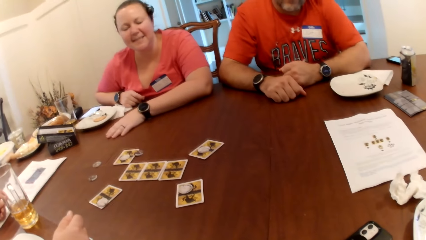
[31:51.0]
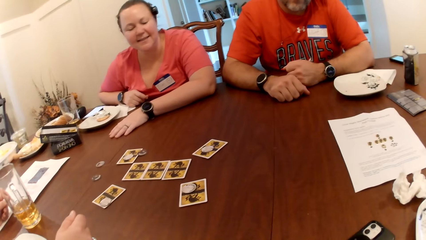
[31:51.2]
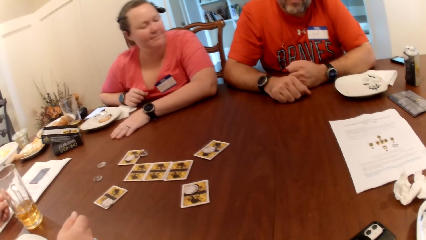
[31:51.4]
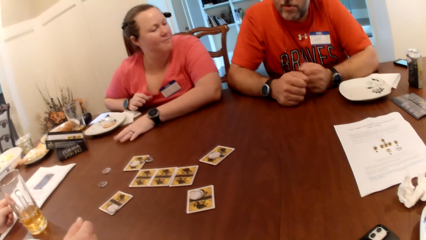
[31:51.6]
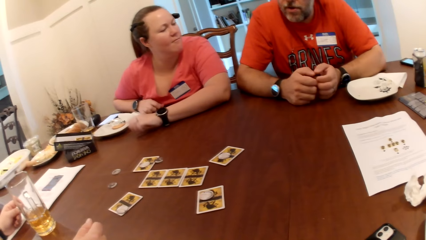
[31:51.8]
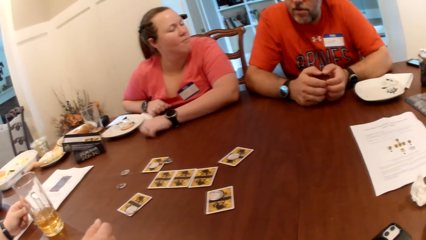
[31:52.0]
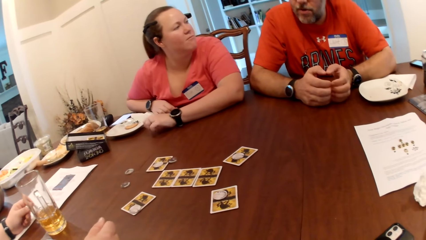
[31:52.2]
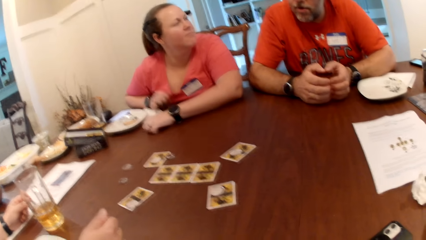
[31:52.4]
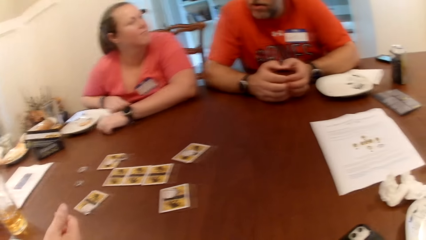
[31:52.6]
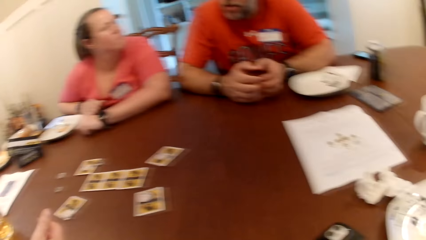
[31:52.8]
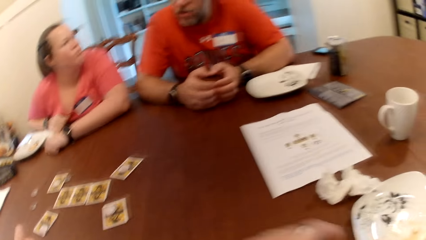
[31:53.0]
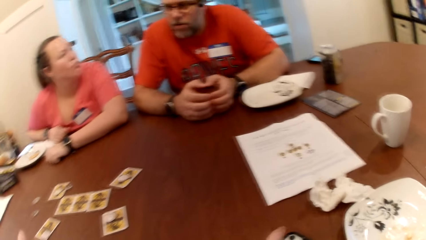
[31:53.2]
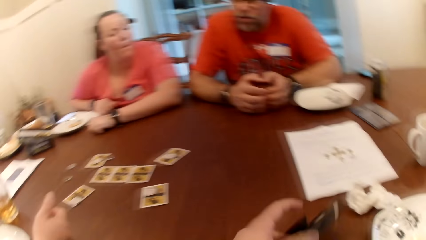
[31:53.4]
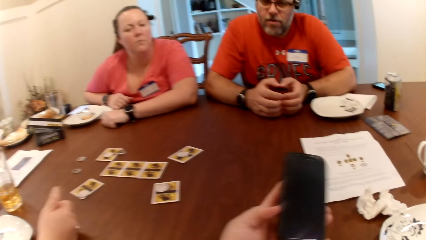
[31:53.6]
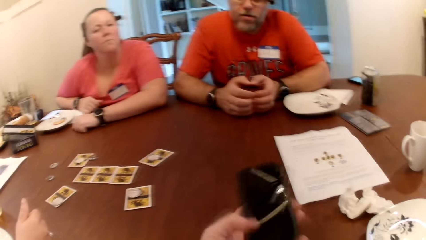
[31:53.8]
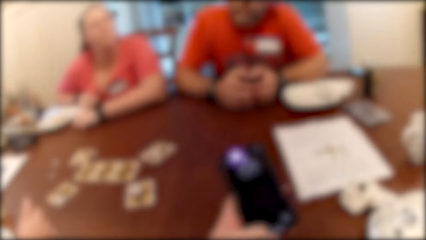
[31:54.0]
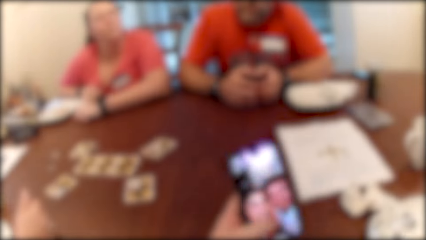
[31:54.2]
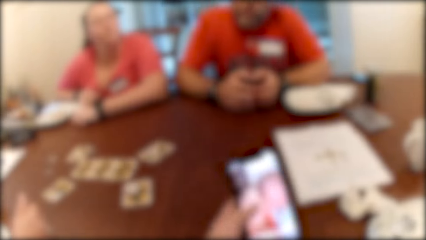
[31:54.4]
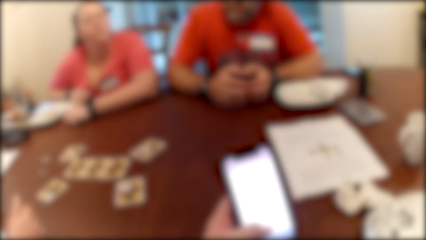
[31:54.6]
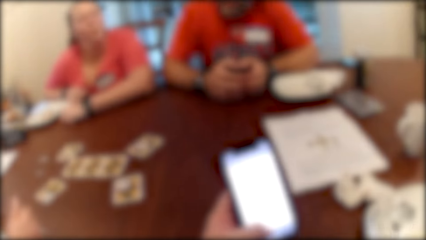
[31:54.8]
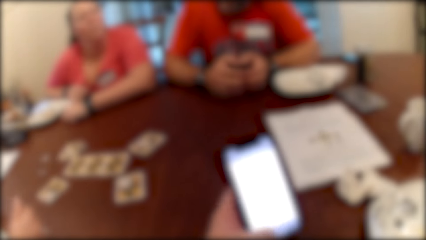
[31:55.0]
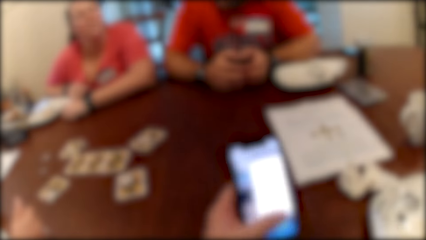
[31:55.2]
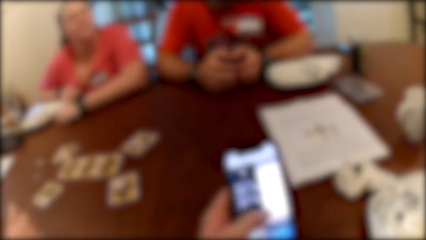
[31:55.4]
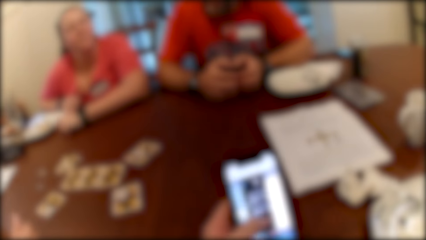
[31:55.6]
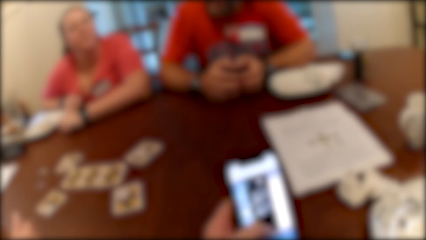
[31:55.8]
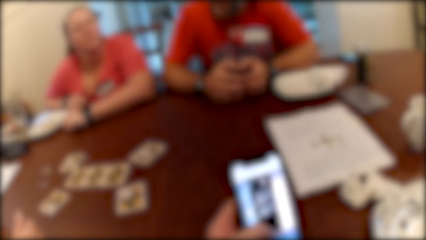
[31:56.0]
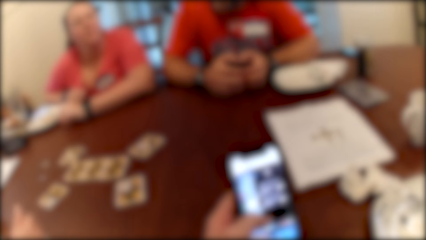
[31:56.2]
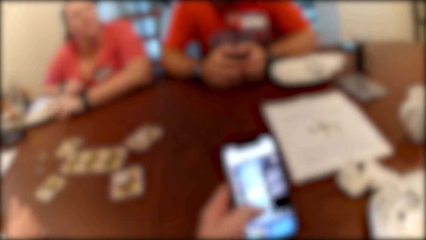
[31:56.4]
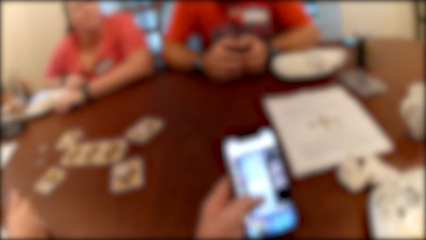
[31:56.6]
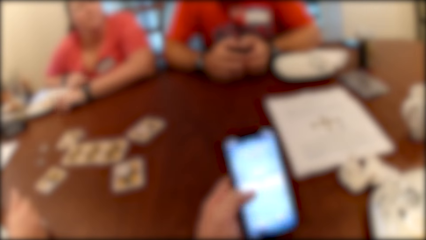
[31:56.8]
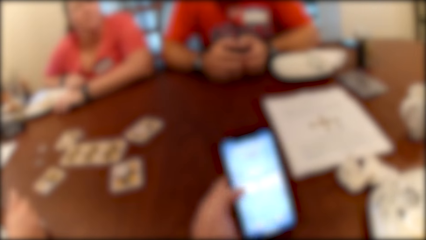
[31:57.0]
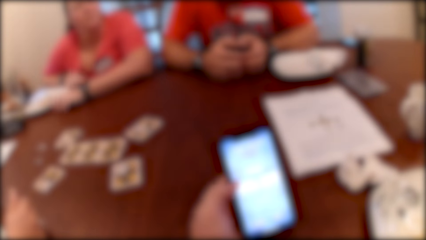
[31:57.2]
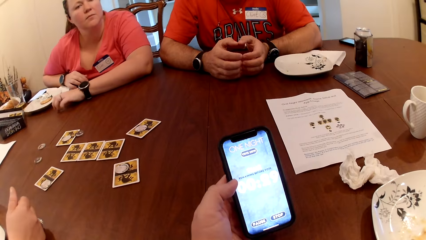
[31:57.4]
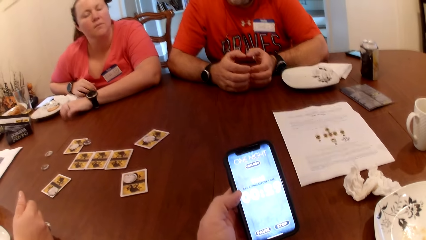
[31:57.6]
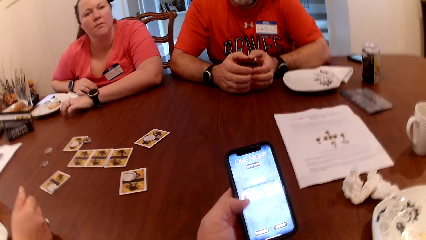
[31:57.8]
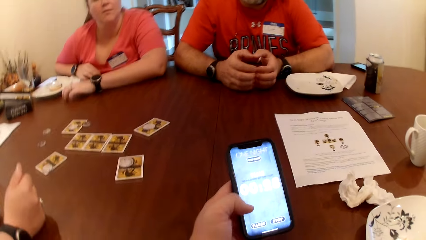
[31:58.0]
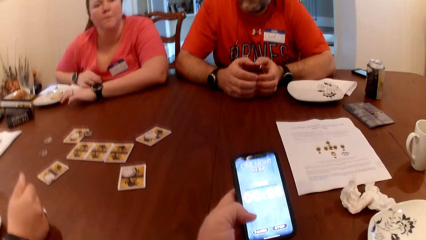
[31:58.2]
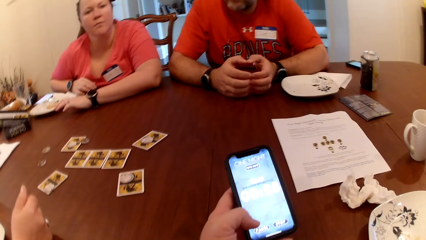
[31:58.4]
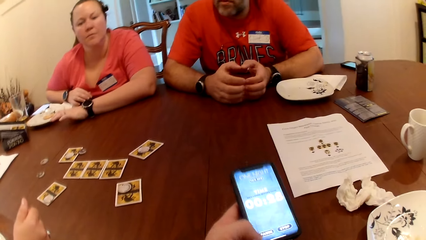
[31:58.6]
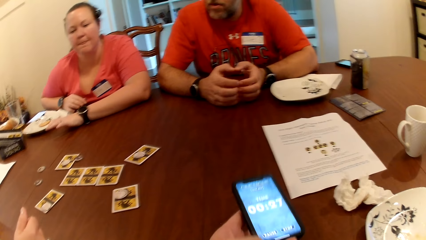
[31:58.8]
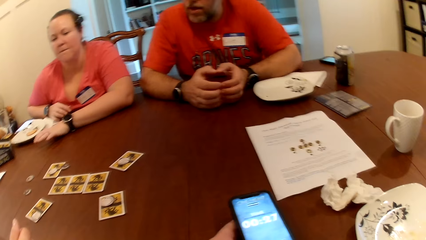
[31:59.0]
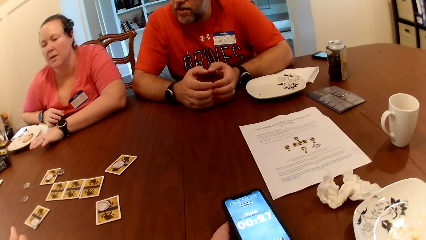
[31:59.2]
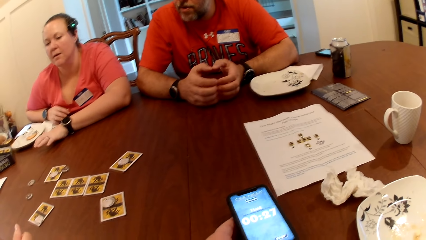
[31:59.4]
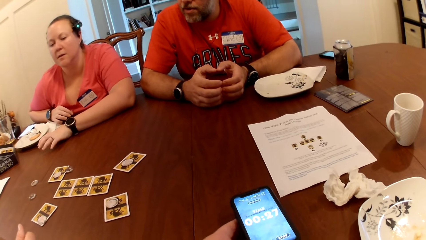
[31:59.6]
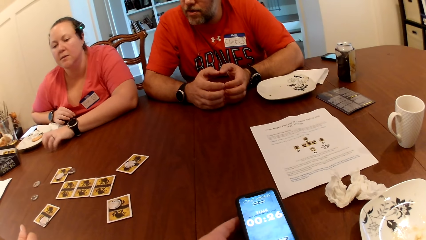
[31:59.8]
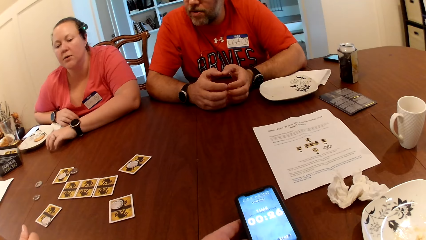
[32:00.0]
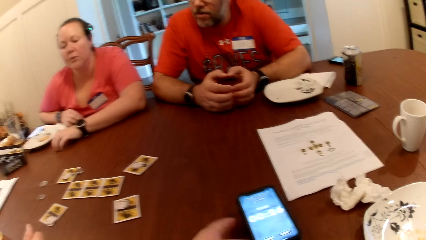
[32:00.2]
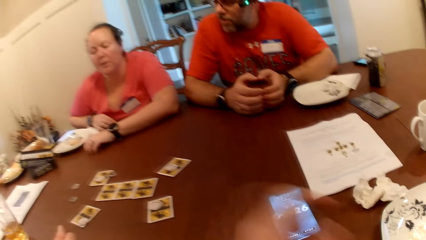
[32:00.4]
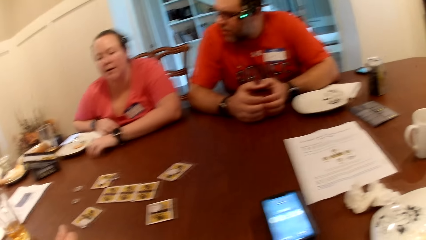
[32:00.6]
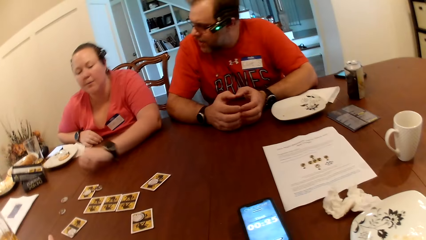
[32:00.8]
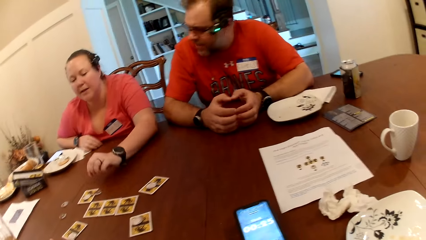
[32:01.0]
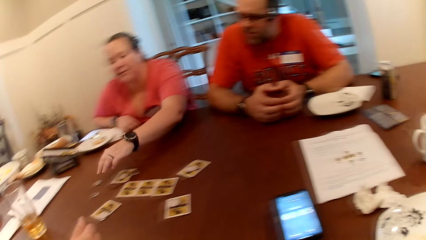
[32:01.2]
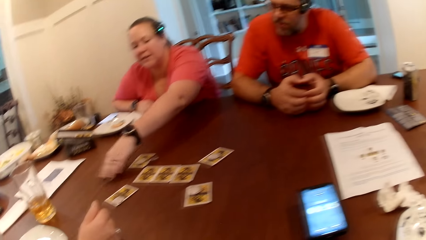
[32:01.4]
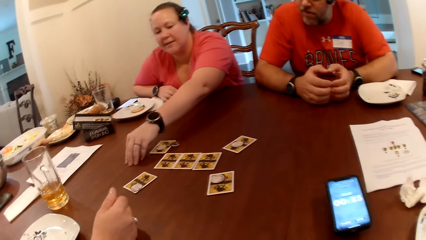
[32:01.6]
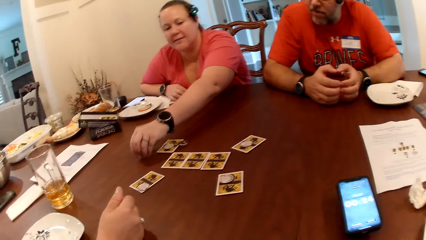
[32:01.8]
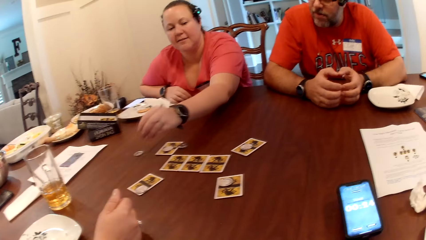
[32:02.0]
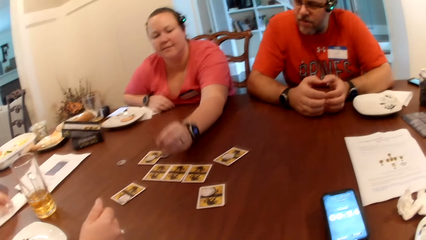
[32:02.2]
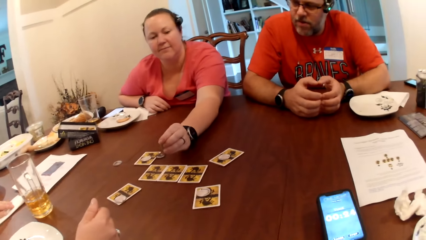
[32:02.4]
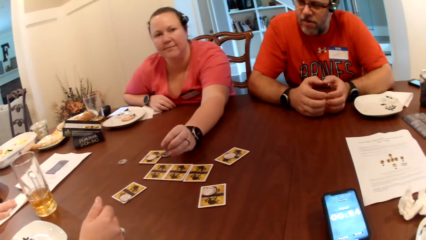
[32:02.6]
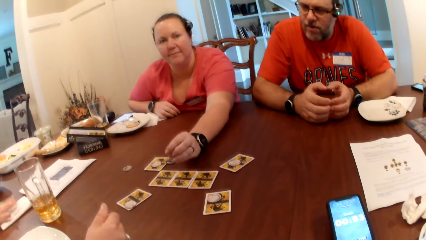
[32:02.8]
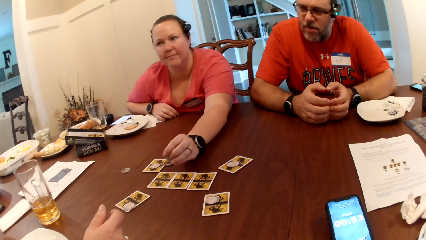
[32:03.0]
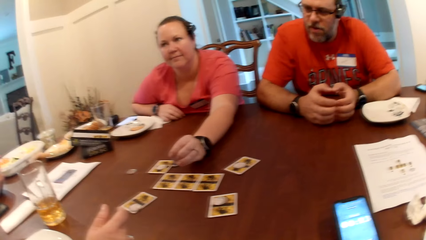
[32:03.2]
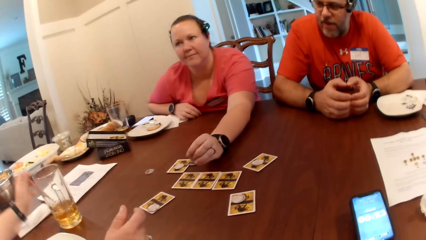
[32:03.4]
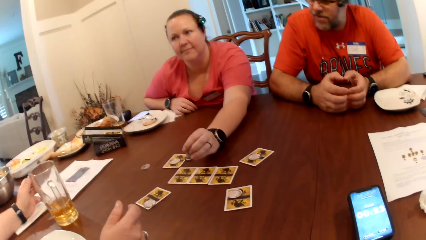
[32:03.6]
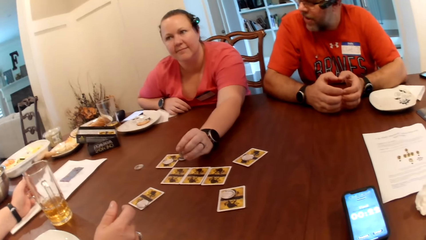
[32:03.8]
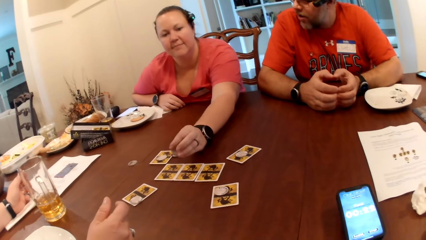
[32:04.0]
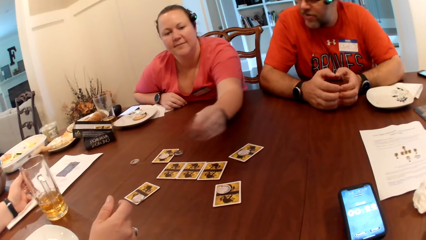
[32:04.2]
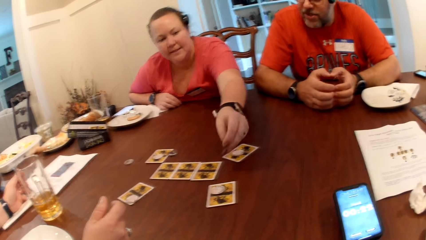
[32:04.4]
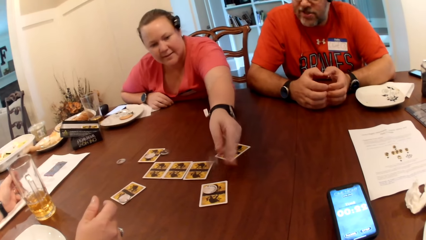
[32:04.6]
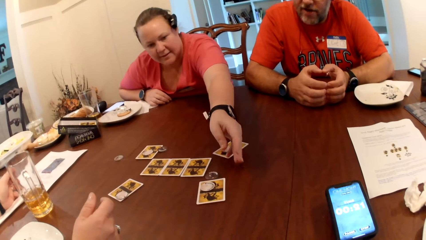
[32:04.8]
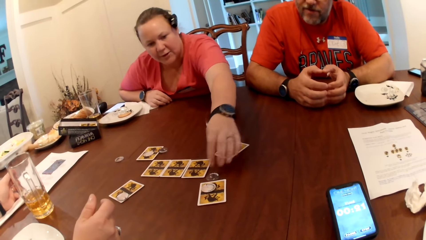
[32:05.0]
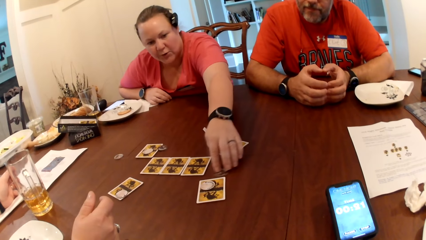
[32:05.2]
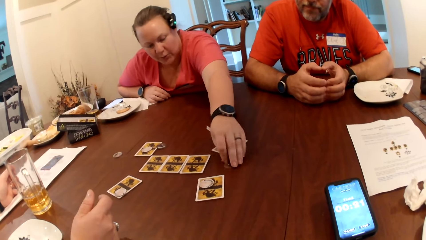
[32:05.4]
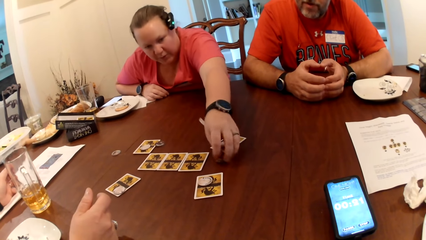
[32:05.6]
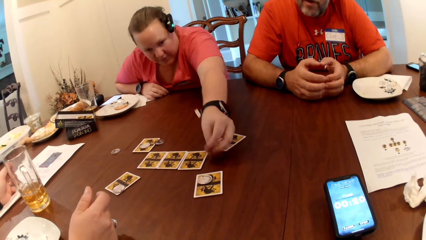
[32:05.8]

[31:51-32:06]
The camera wearer picks the phone from the table with his left hand. He operates the phone with his left hand and scrolls on the phone. He drops the phone on the table with his left hand. A woman picks a token from the table with her left hand, drops the token on the table with her left hand, and picks the token from the table with her left hand.
